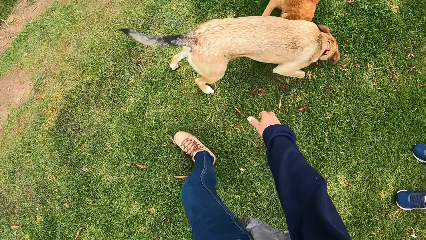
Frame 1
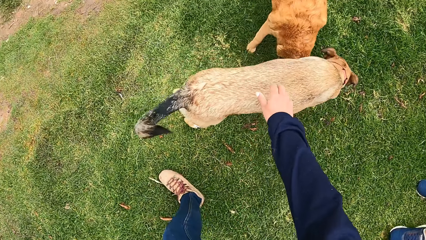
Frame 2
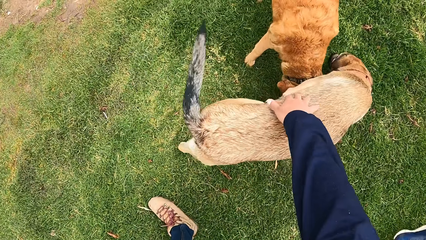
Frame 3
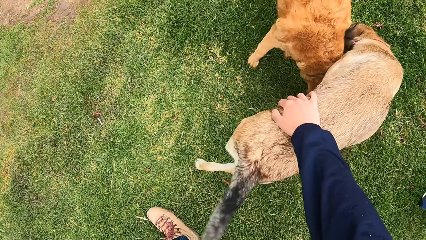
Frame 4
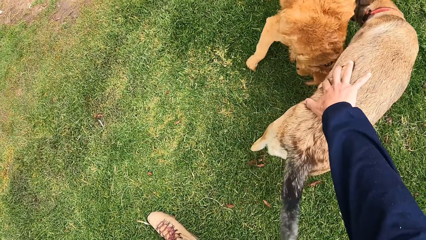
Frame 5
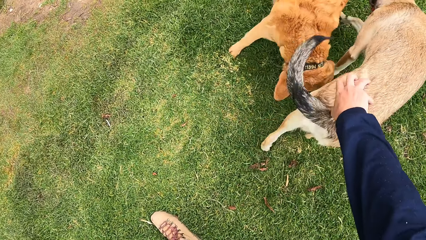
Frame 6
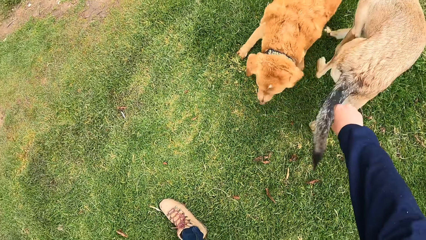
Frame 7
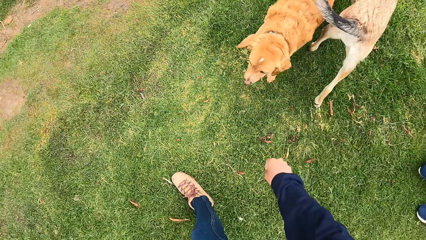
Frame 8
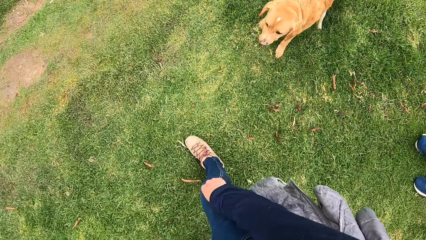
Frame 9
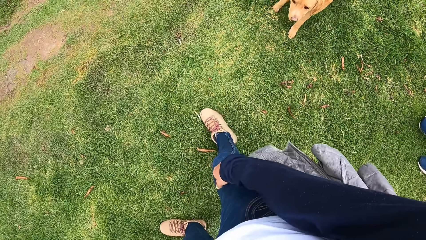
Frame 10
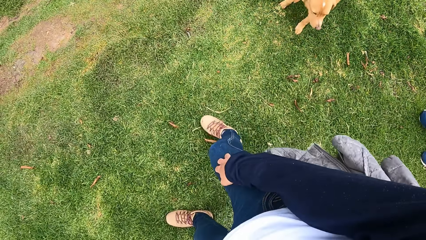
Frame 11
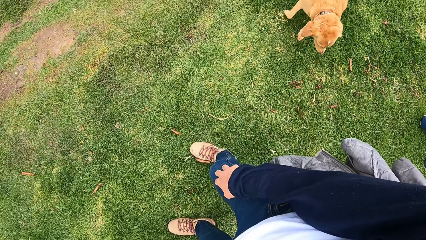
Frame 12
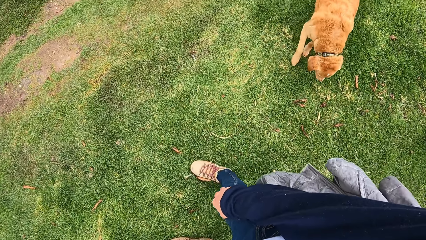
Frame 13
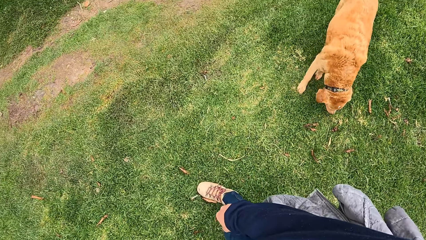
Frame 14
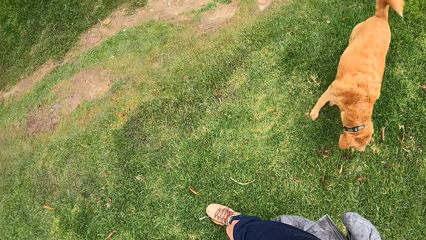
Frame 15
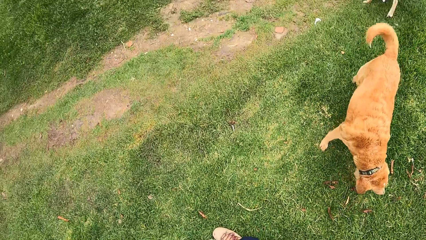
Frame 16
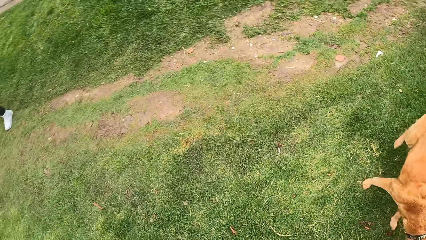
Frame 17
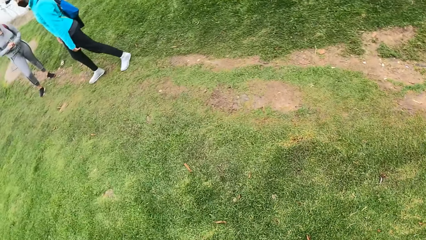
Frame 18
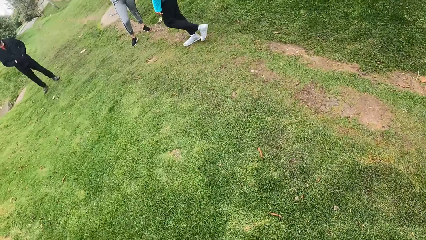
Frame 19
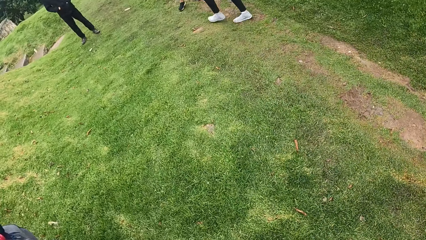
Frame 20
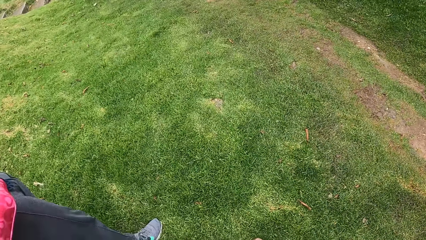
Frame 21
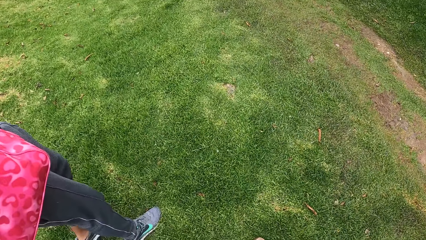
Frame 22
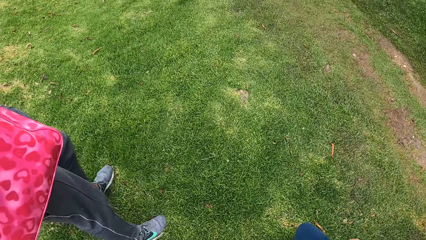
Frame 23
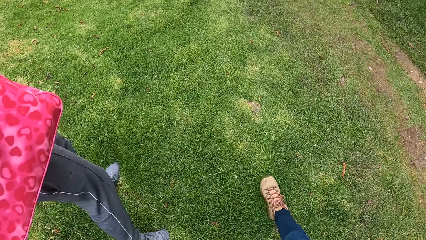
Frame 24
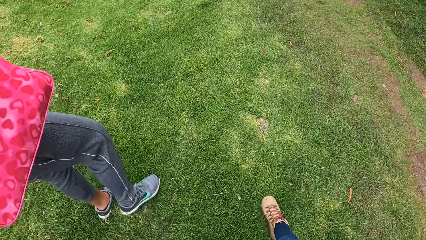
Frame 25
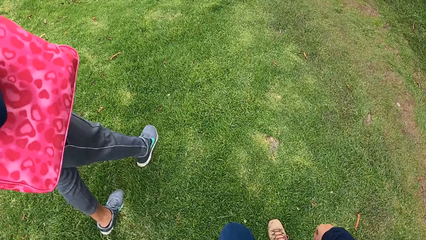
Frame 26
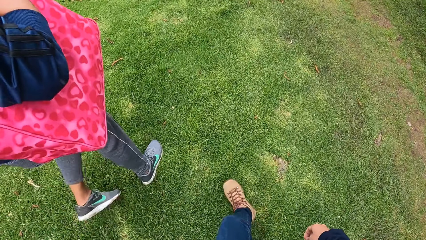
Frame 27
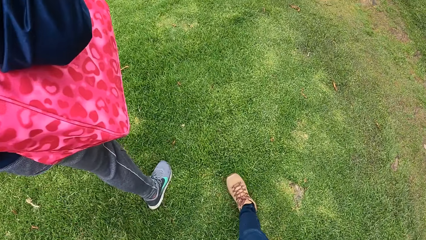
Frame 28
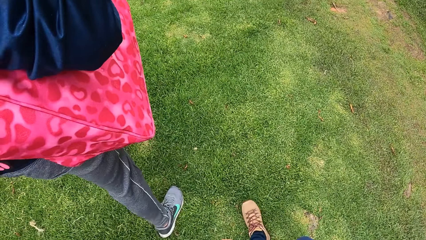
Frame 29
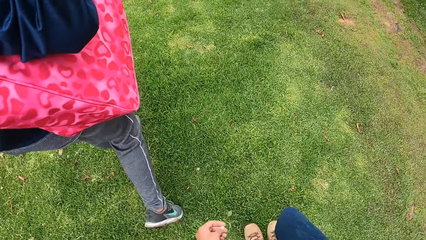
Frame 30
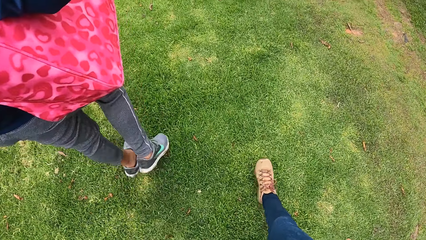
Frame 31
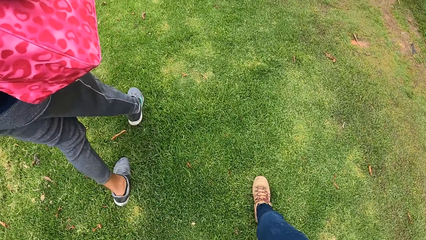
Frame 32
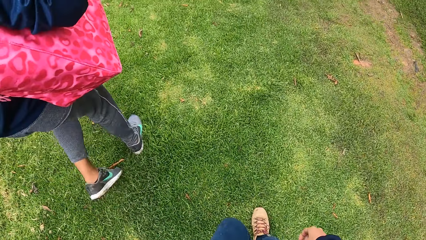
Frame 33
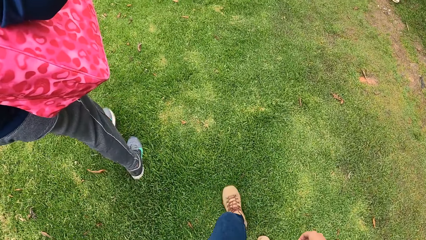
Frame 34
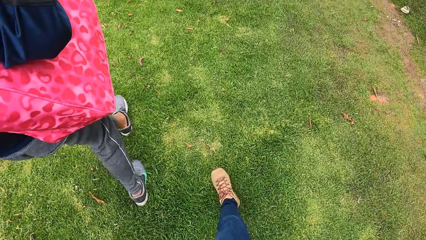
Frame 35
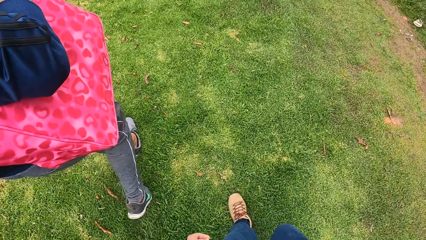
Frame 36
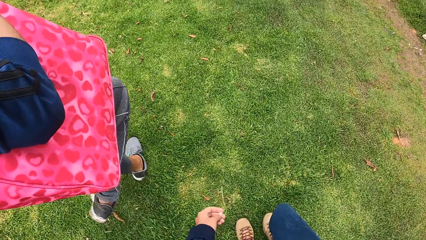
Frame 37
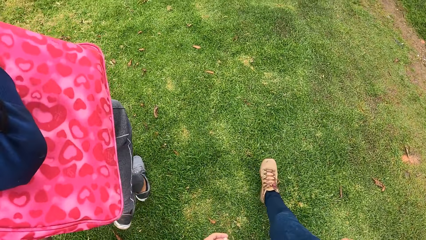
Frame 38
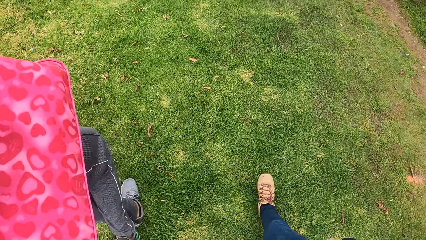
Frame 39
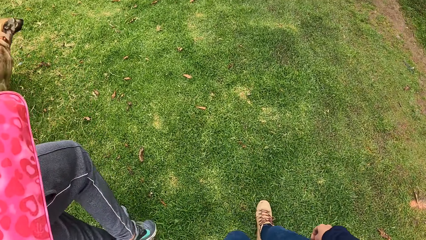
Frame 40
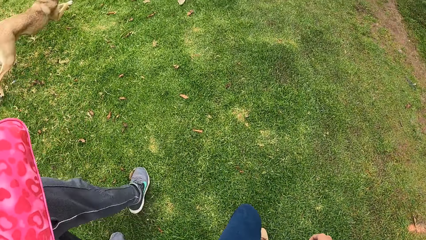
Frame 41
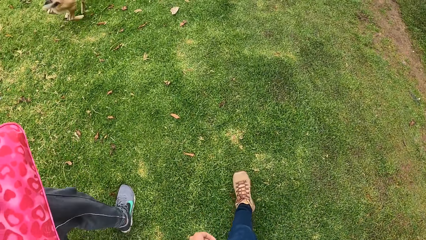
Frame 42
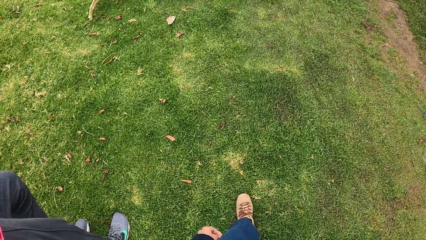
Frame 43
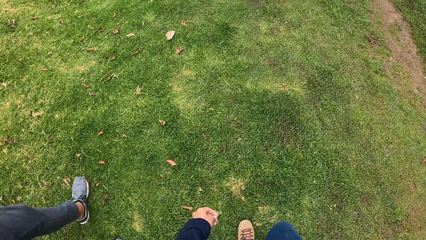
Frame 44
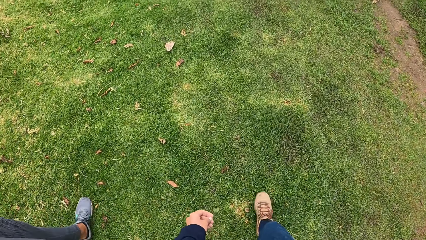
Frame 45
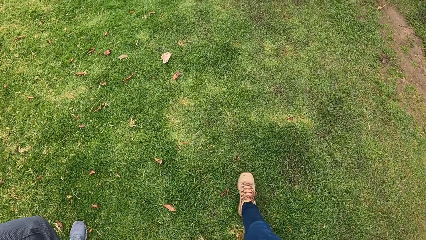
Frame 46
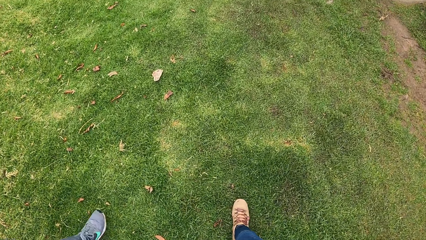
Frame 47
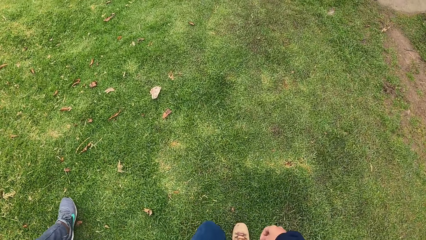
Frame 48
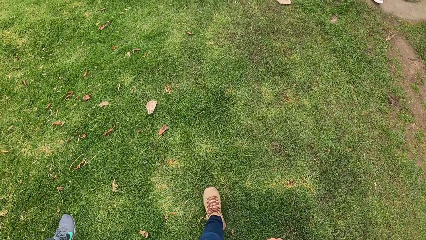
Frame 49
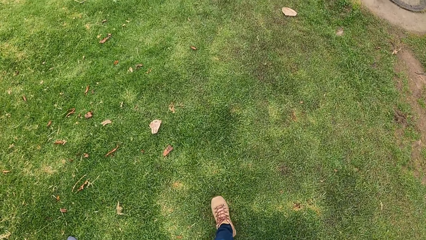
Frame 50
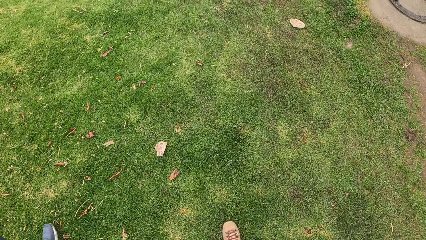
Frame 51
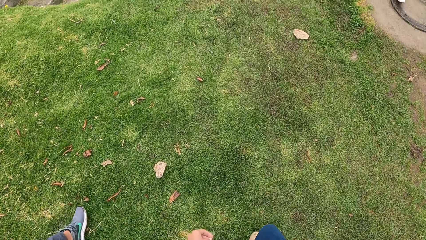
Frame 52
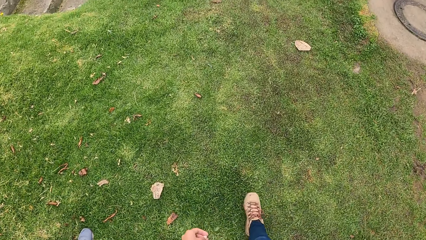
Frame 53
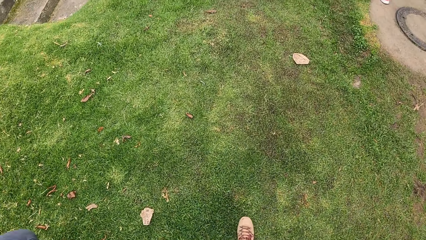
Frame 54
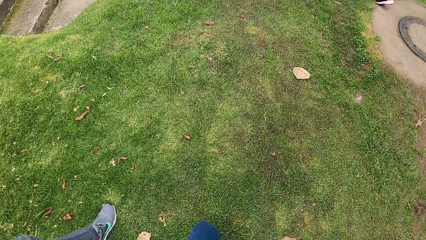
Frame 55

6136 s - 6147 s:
The camera wearer pets the dog with her right hand. She walks beside the man on the grass.

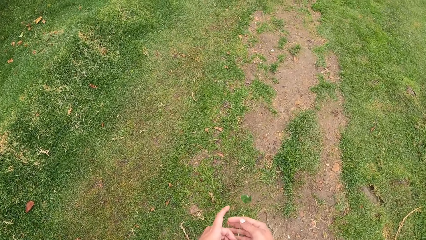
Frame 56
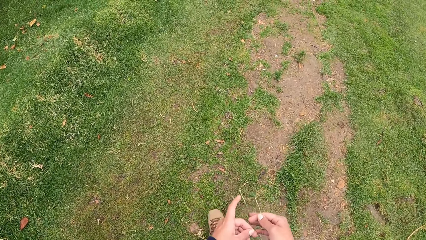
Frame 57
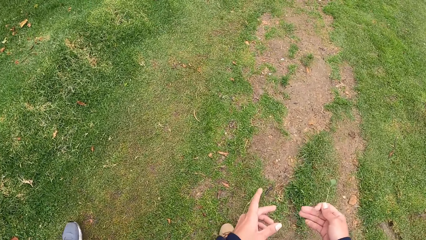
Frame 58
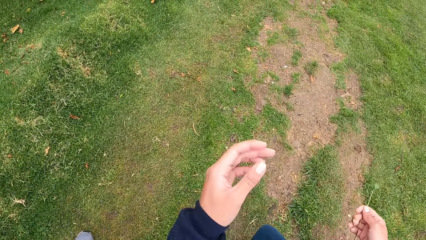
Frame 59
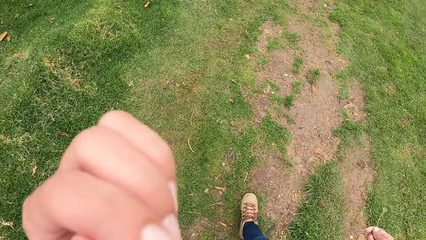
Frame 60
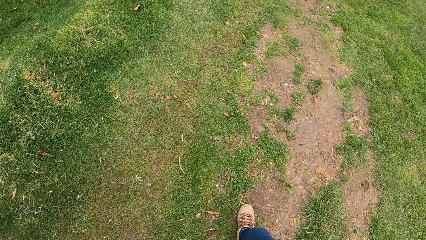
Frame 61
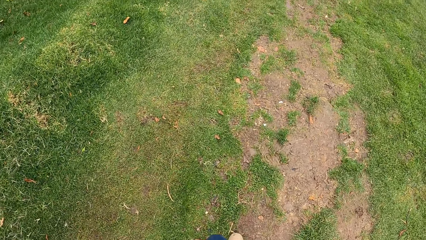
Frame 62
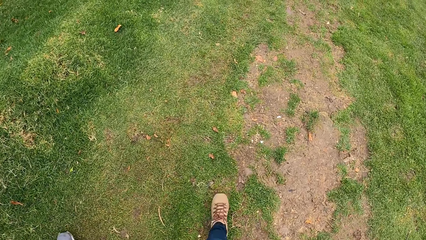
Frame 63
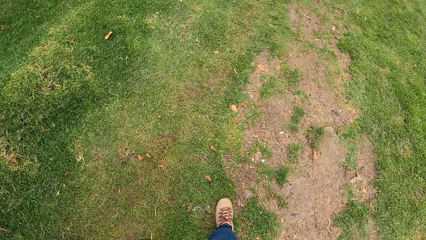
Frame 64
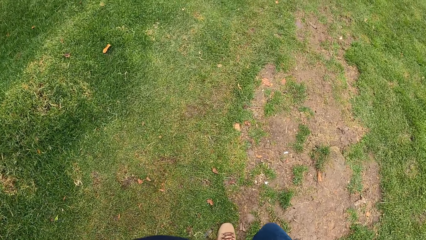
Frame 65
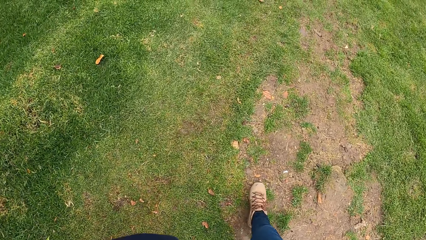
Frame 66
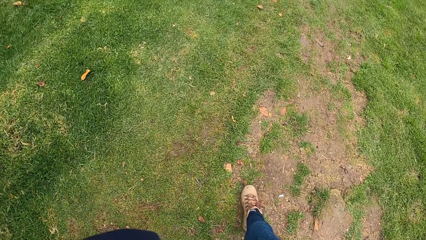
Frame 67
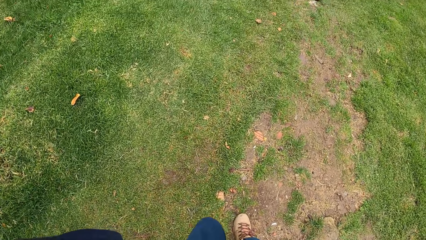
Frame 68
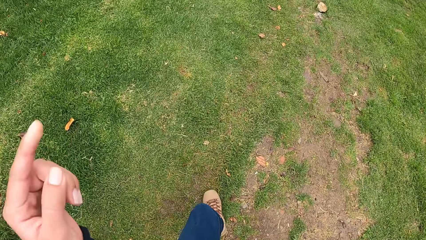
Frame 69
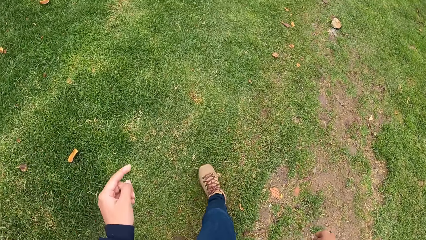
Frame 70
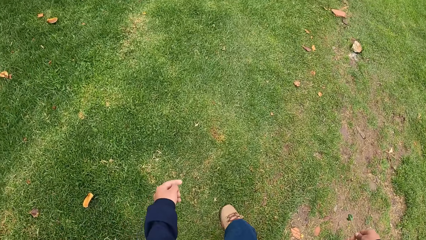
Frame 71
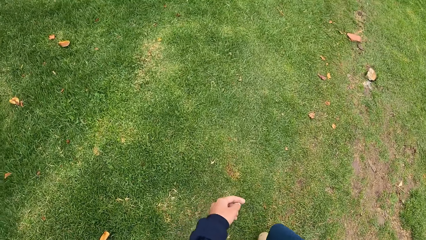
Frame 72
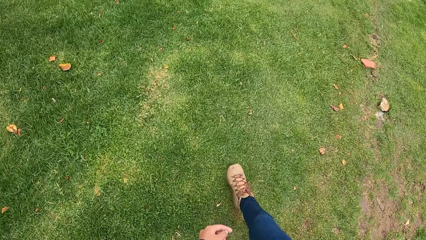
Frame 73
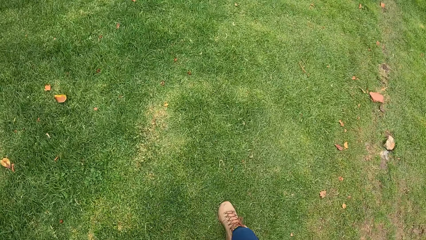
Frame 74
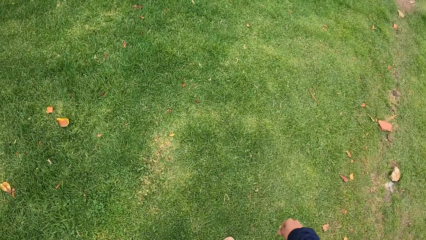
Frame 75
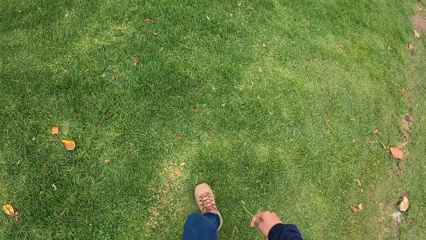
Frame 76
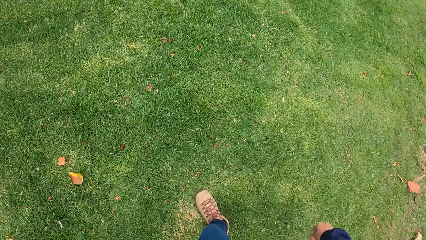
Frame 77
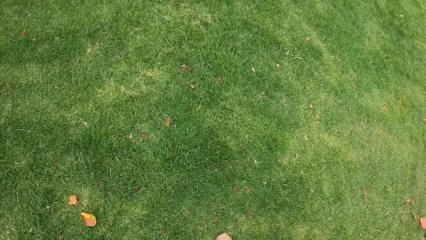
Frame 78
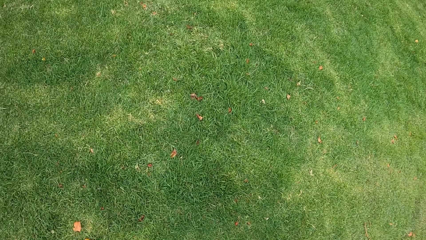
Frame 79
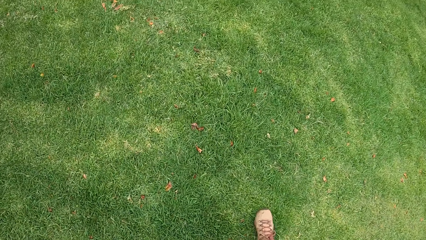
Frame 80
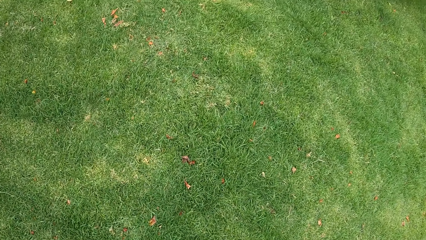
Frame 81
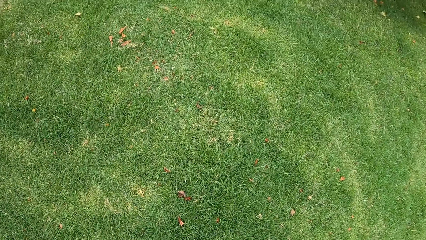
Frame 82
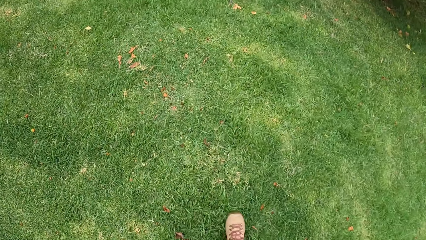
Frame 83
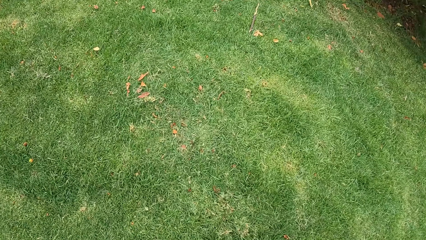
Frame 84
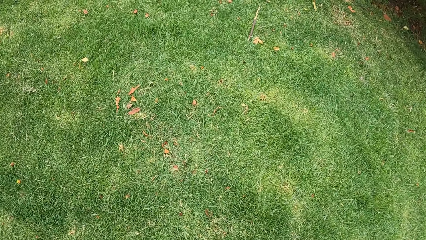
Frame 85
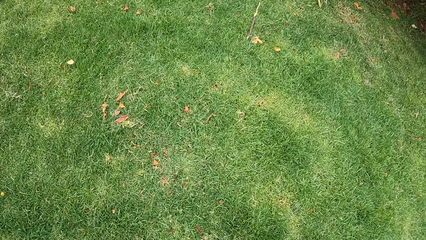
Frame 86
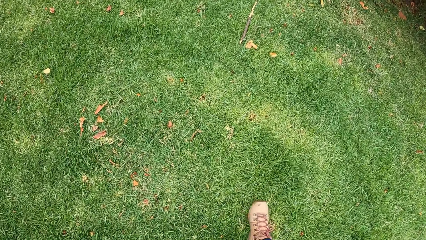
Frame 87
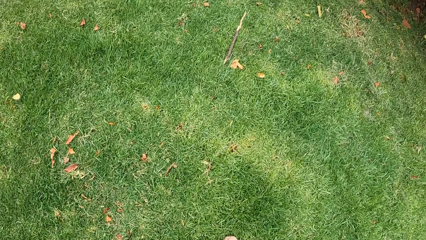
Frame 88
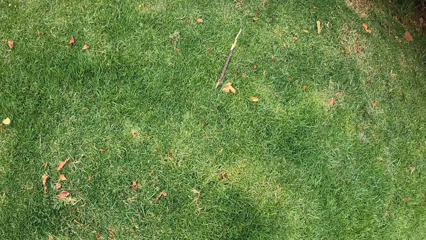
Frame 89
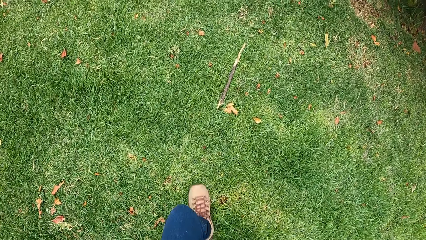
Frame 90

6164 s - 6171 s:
The camera wearer raises his hand to something.
